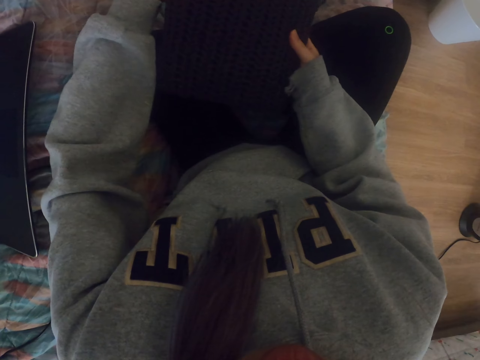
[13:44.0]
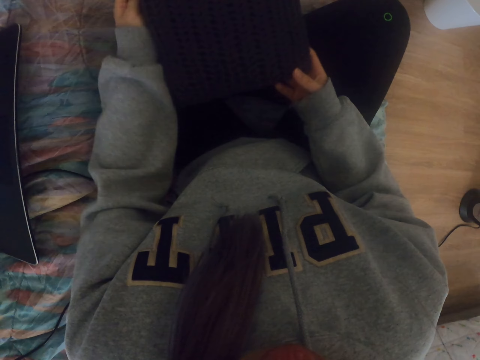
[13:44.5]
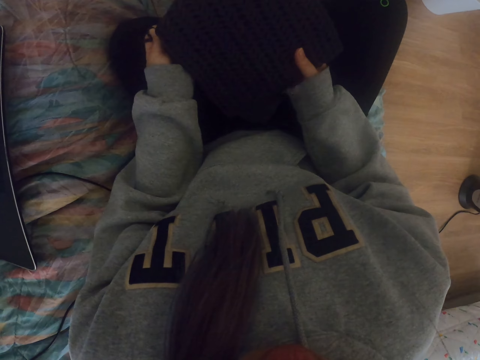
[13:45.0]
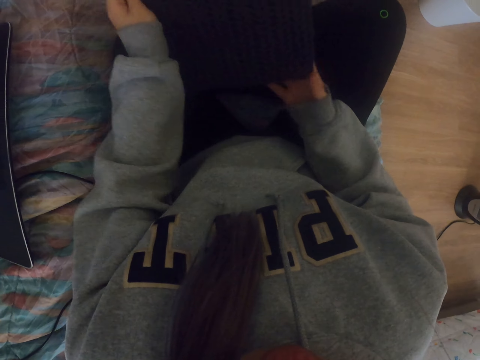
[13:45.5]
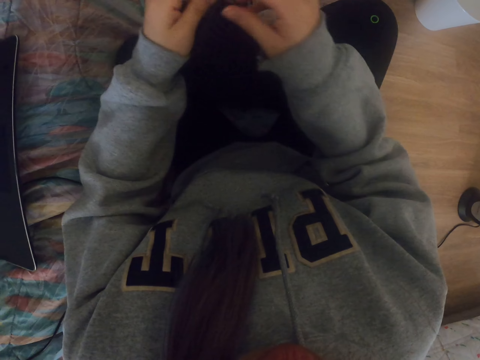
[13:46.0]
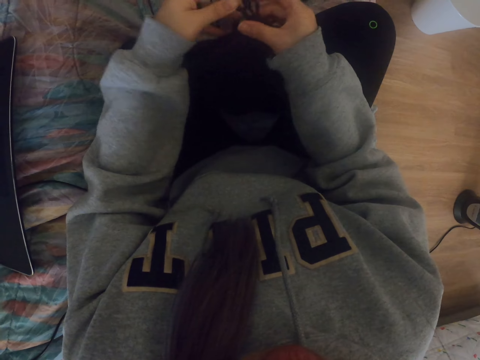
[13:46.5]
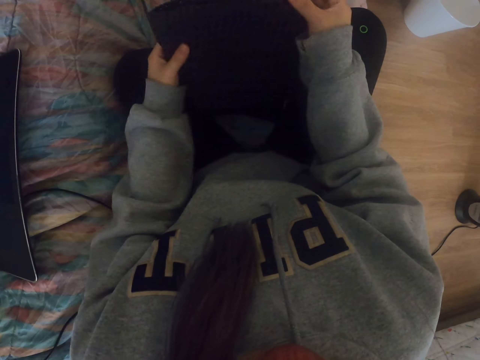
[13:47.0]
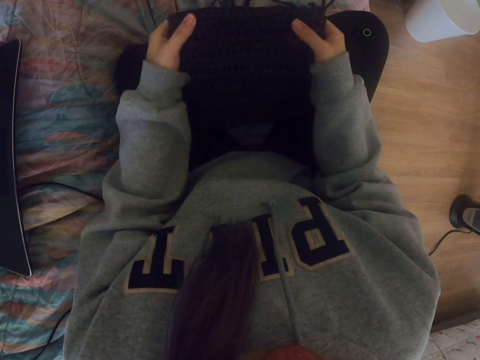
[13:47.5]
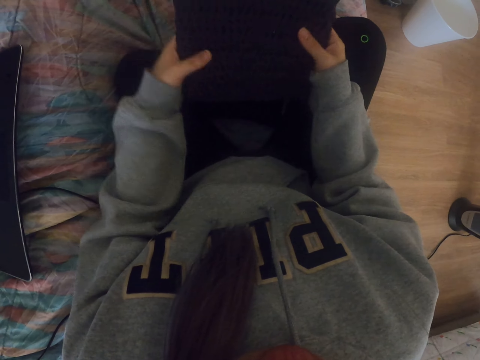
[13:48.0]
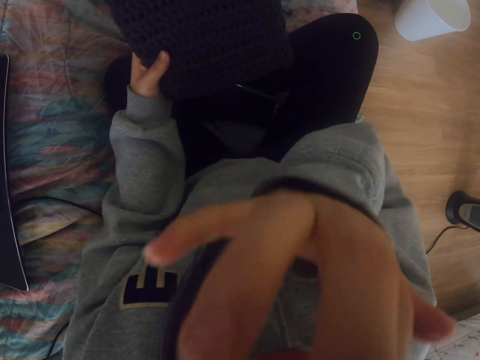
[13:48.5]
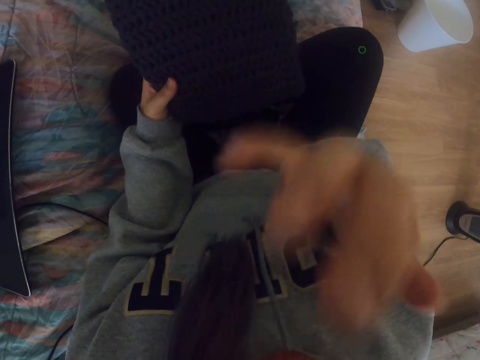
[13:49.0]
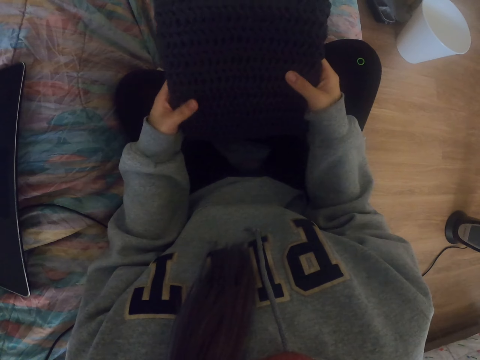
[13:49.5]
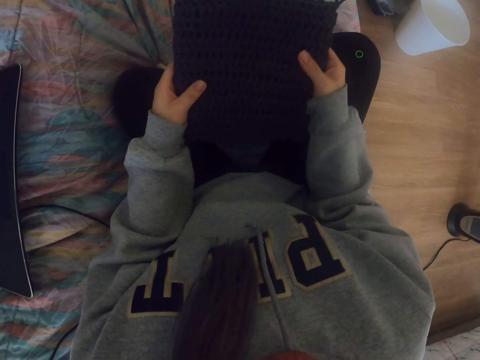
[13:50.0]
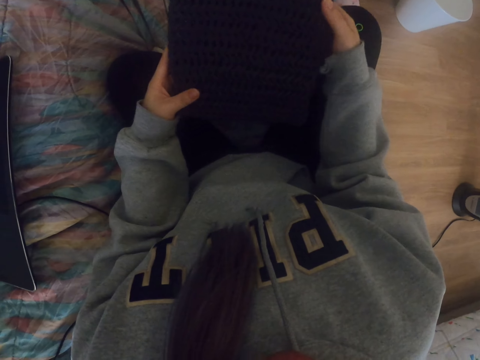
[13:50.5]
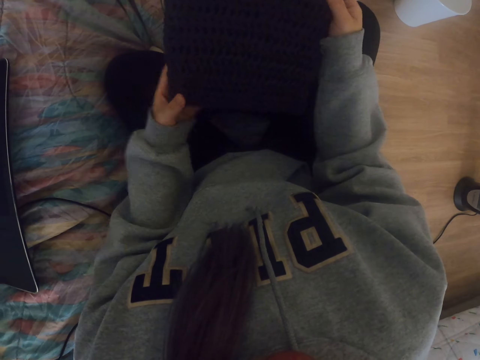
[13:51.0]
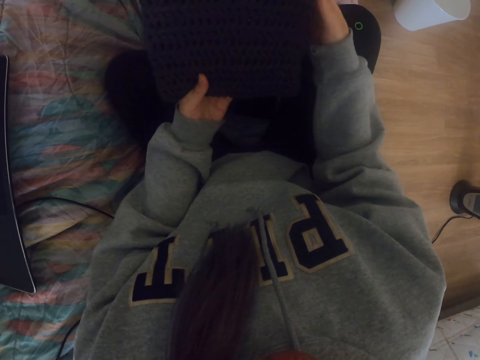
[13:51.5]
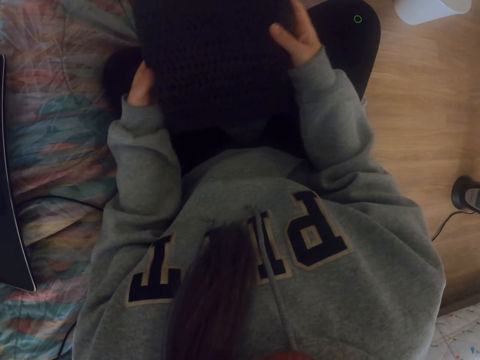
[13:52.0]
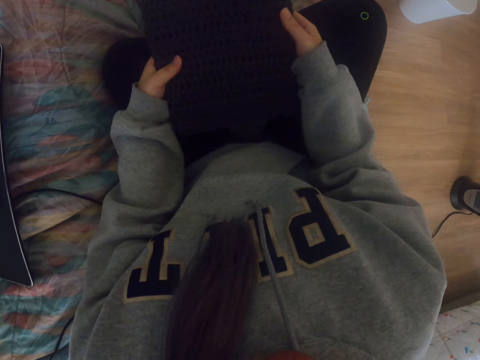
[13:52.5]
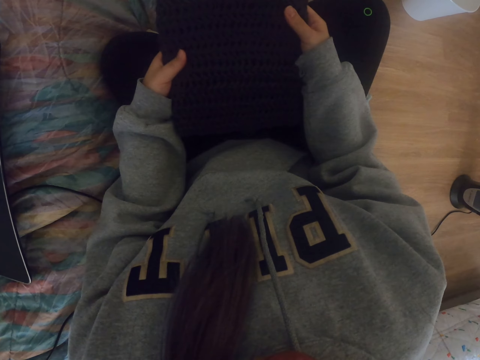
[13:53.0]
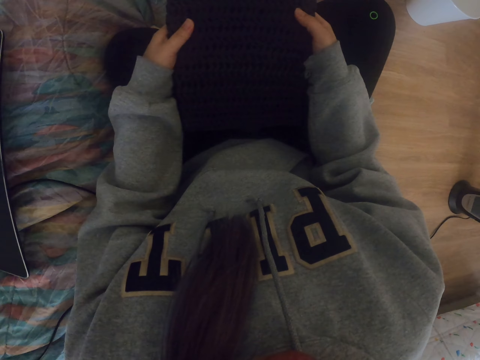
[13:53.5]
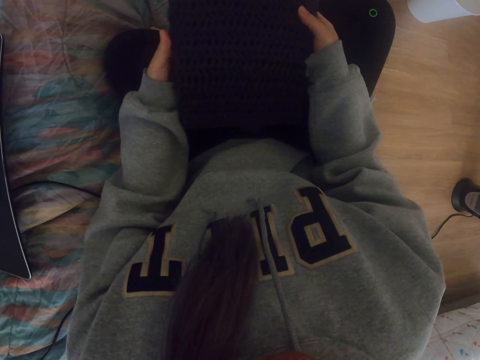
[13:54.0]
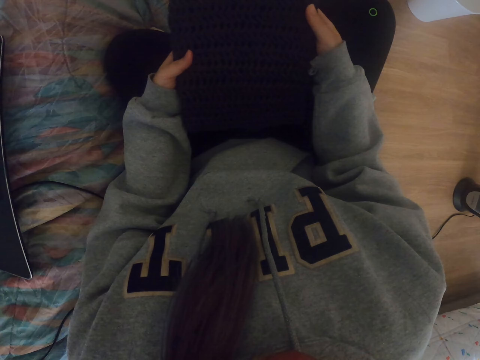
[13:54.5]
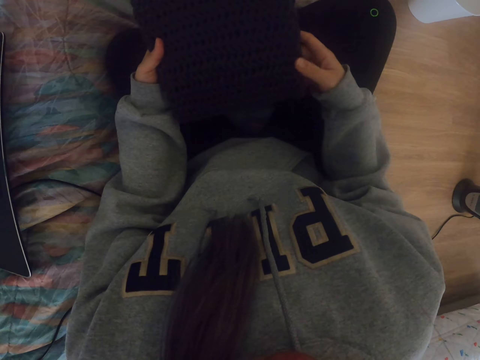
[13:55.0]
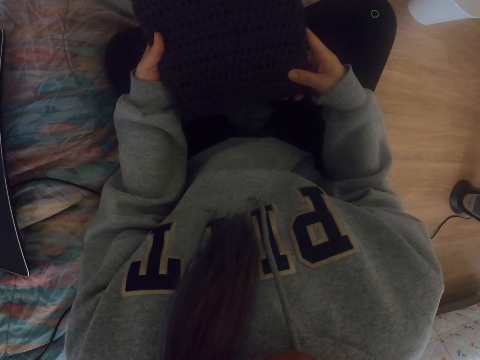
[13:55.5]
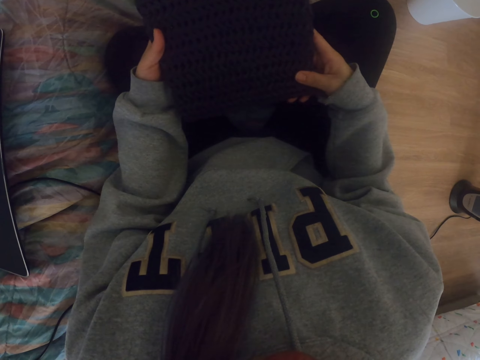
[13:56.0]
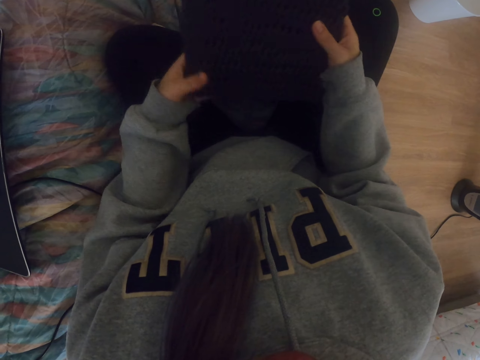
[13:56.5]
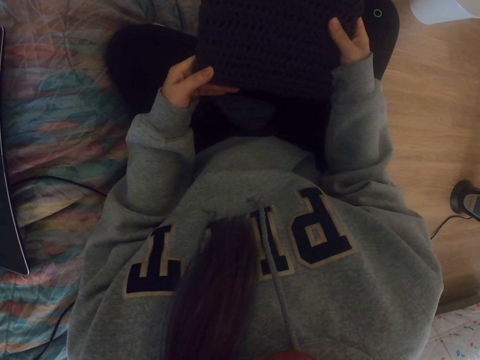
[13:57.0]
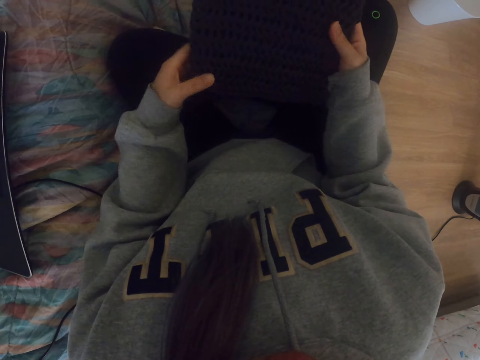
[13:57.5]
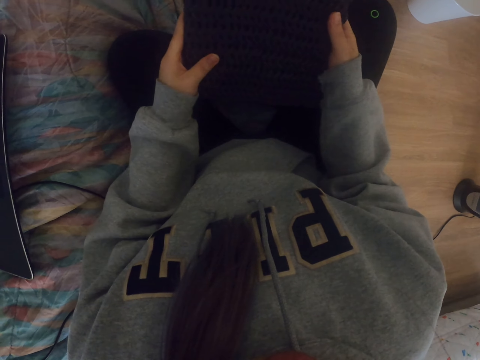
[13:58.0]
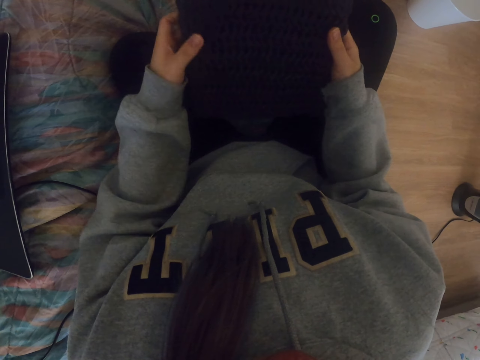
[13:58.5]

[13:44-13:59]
The camera wearer touches the crochet bag. They touch their face. They hold the fabric with both hands. They examine the fabric.

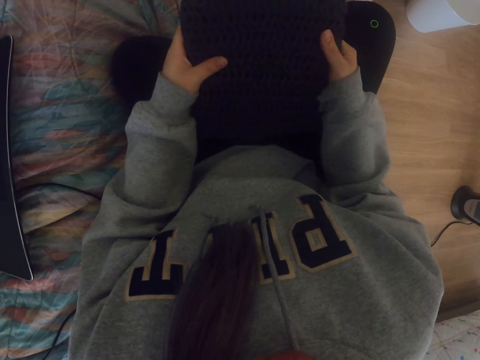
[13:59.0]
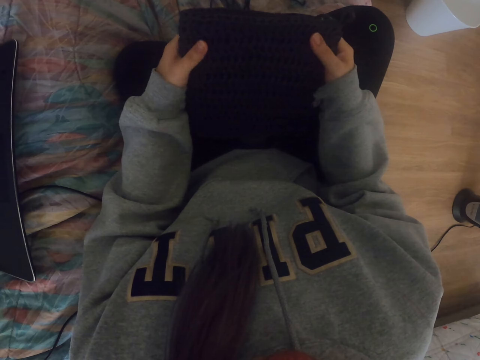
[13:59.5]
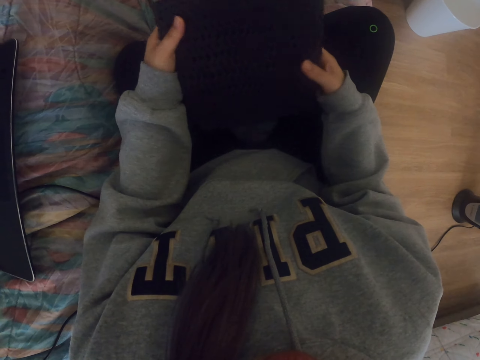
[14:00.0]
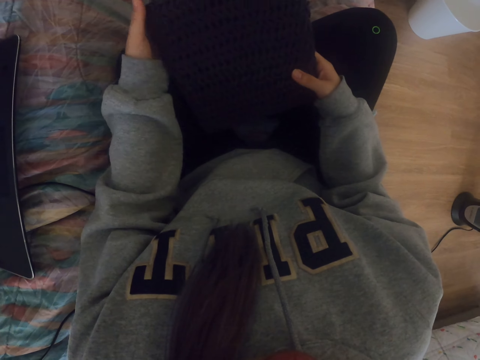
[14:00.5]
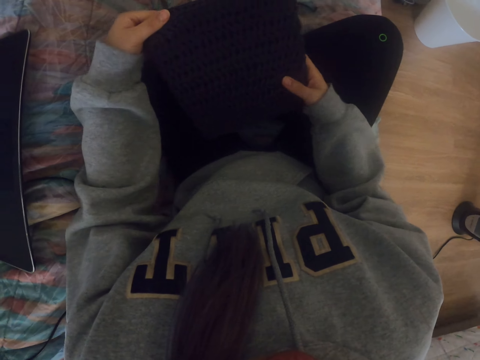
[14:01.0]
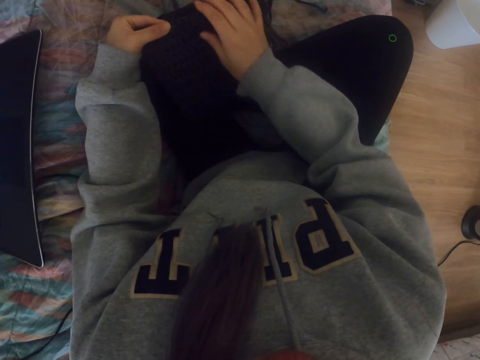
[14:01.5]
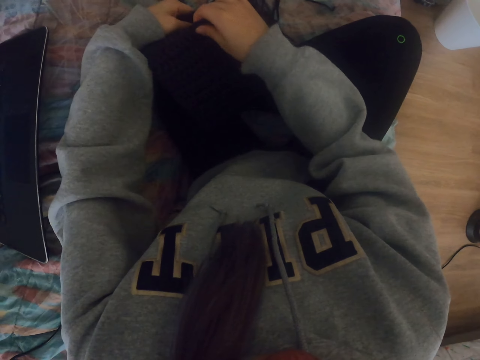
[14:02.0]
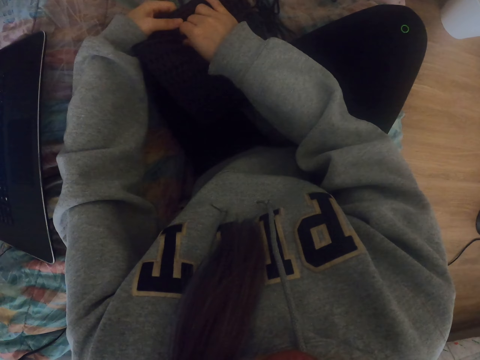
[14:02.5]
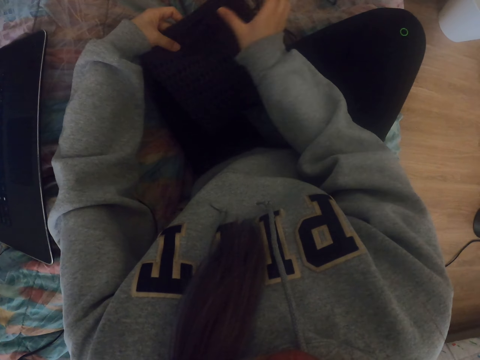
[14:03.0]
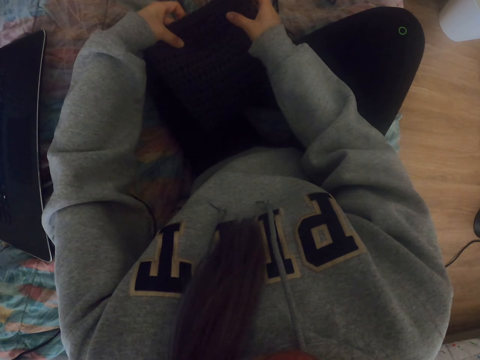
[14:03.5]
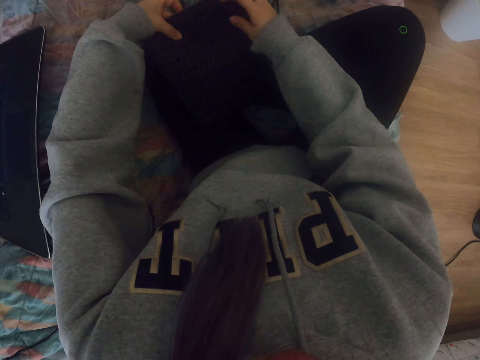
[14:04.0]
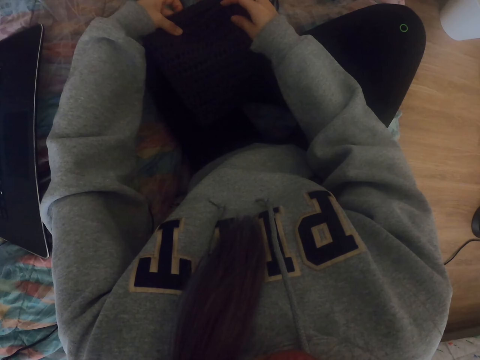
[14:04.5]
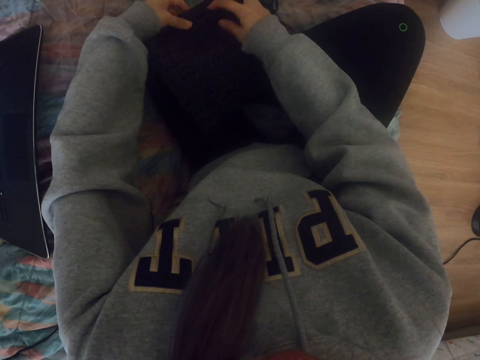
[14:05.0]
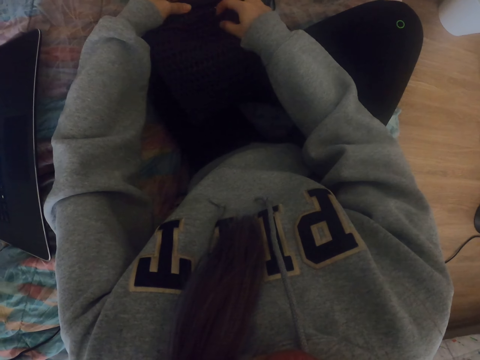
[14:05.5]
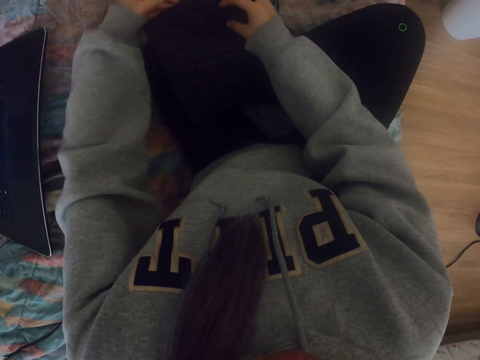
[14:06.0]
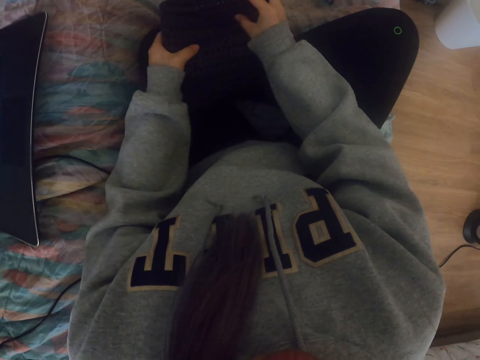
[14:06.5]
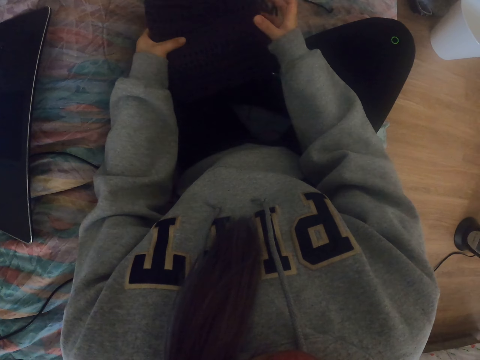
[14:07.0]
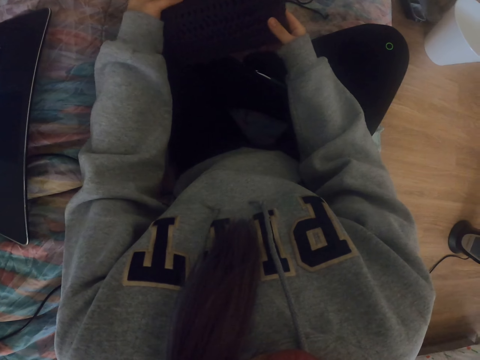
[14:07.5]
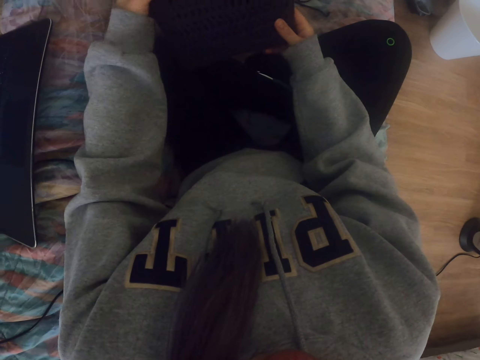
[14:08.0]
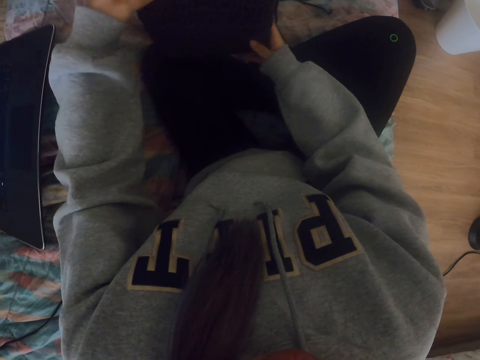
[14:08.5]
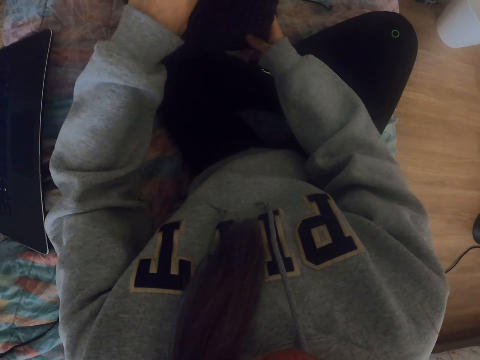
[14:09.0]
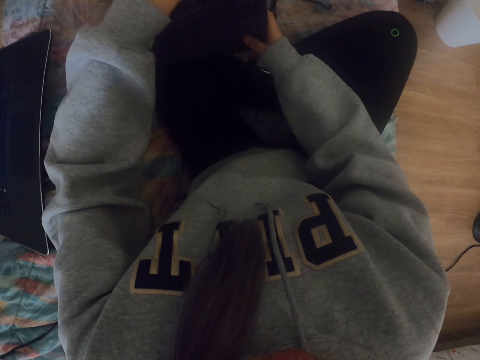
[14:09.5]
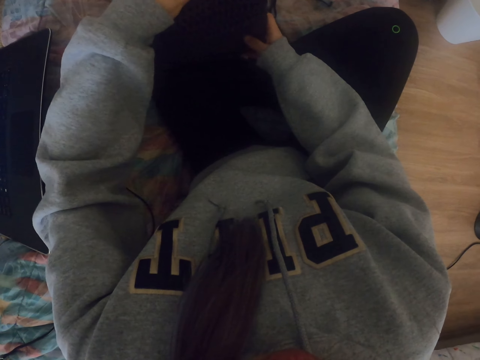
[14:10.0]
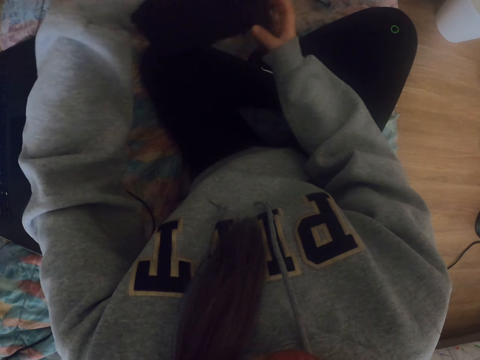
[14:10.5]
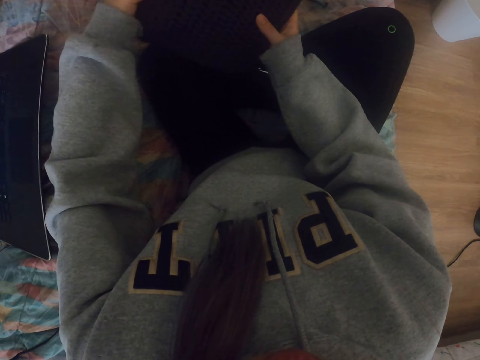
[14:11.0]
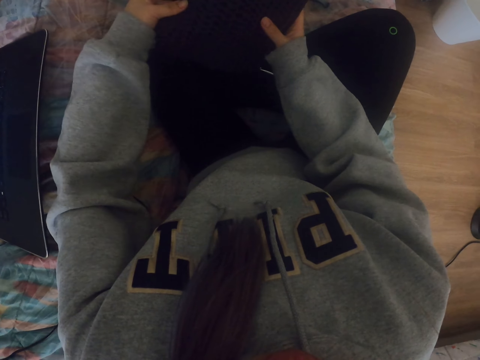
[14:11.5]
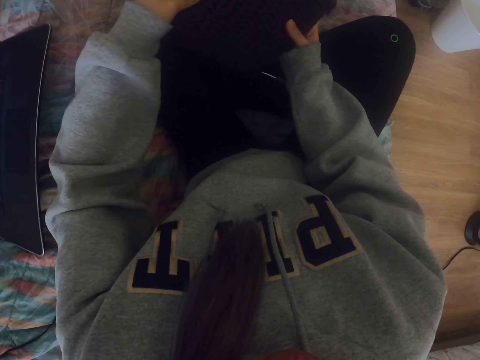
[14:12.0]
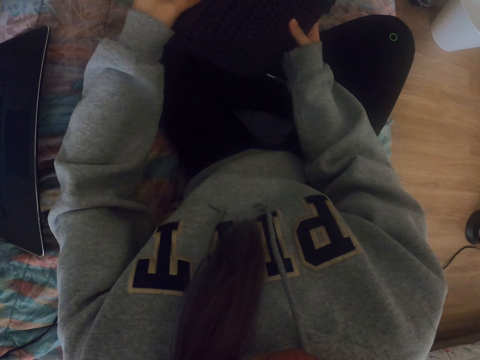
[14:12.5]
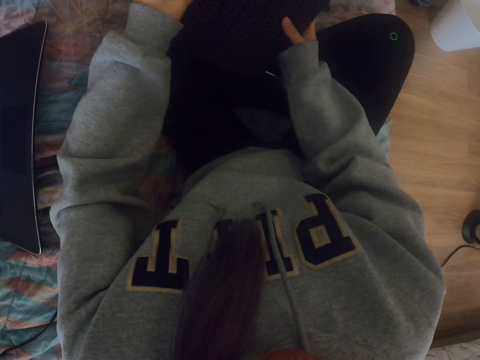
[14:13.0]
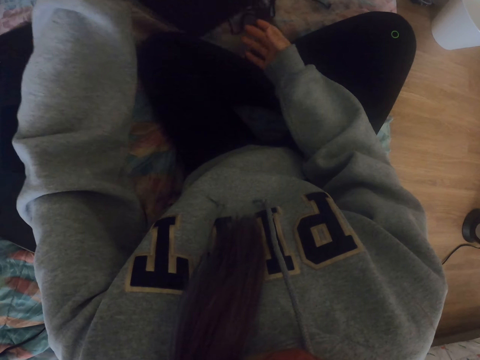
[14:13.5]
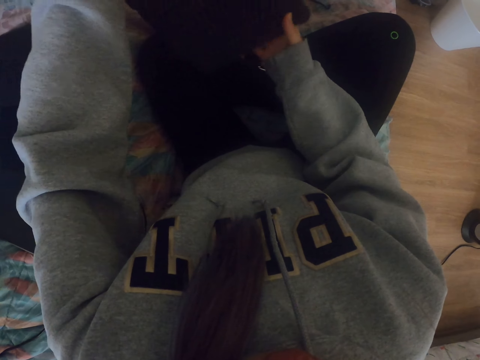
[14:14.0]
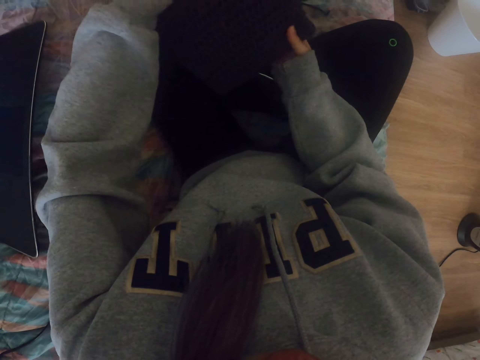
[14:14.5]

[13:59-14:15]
The camera wearer lifts the fabric.
